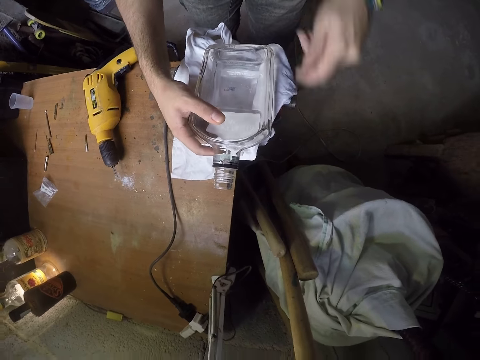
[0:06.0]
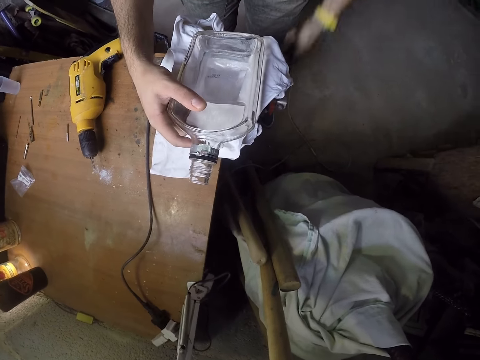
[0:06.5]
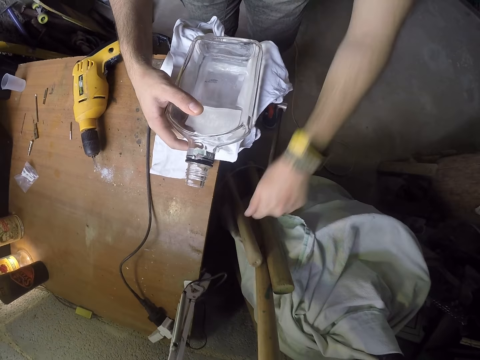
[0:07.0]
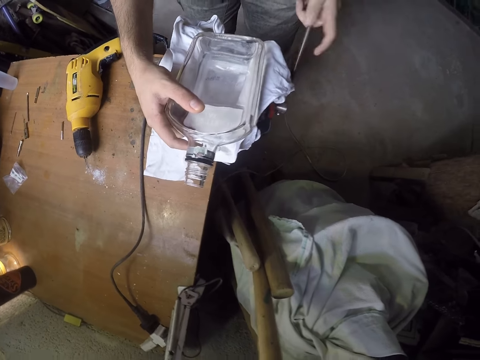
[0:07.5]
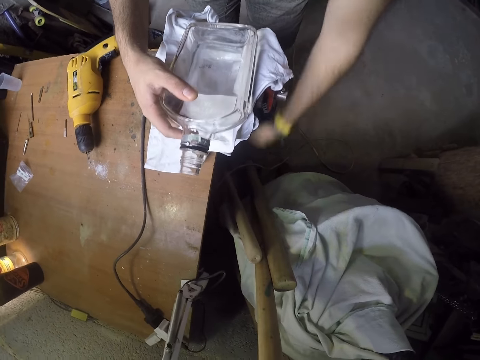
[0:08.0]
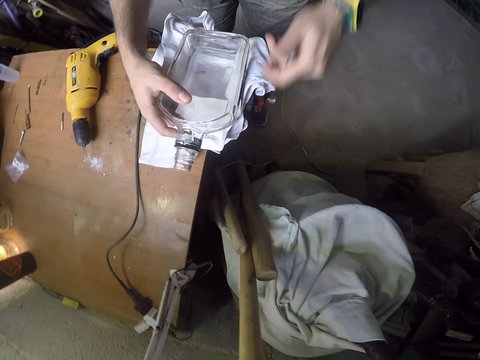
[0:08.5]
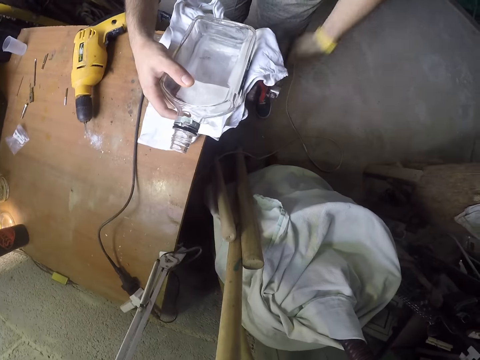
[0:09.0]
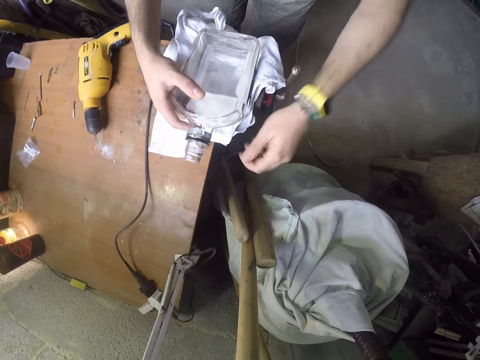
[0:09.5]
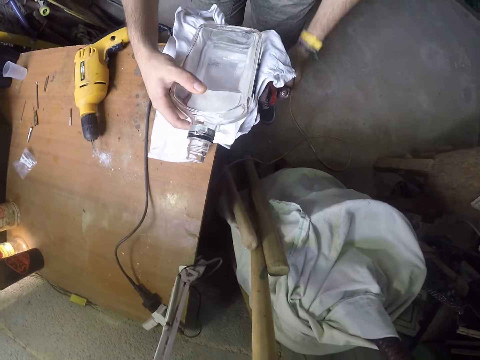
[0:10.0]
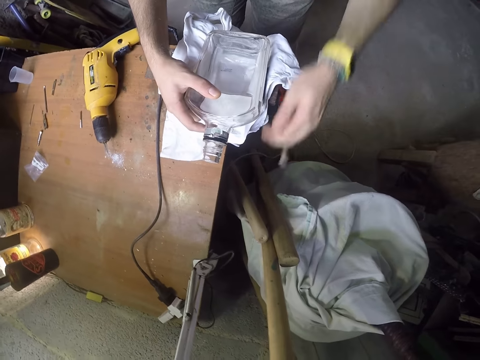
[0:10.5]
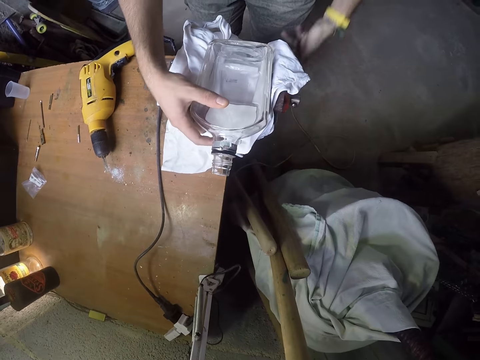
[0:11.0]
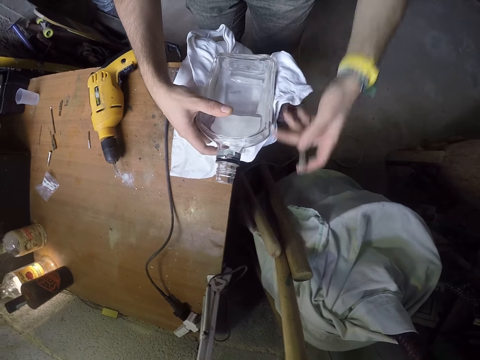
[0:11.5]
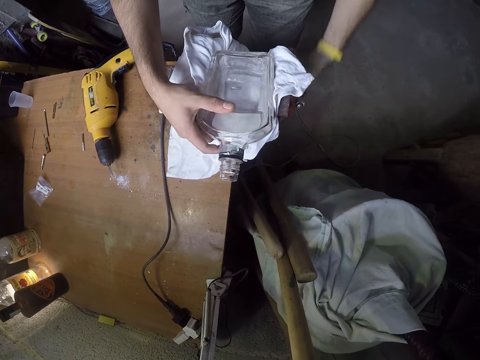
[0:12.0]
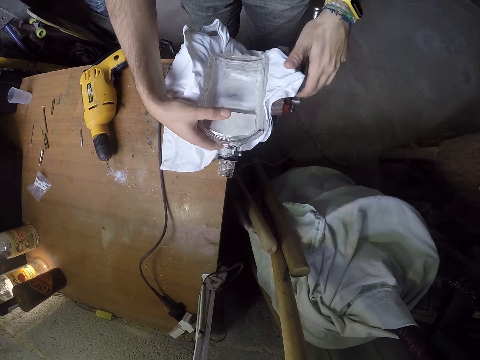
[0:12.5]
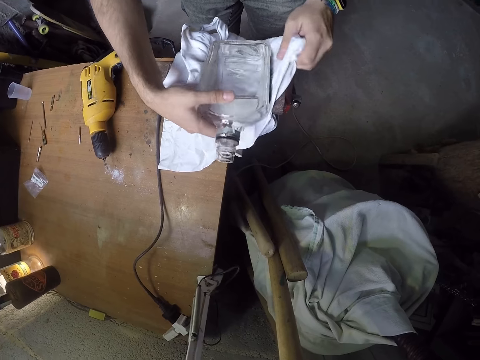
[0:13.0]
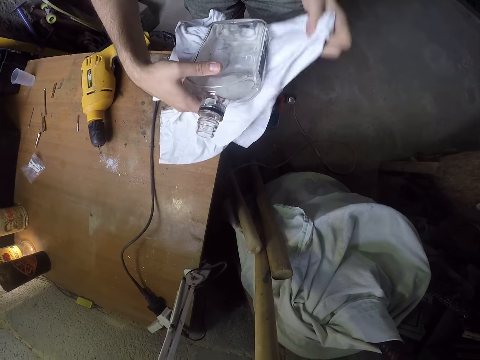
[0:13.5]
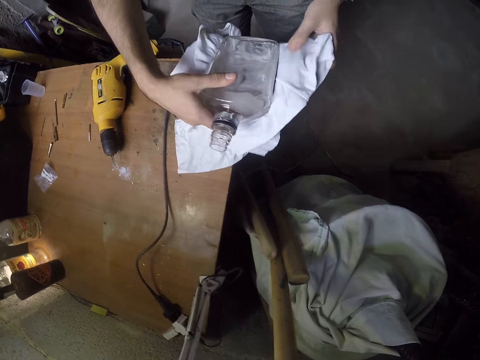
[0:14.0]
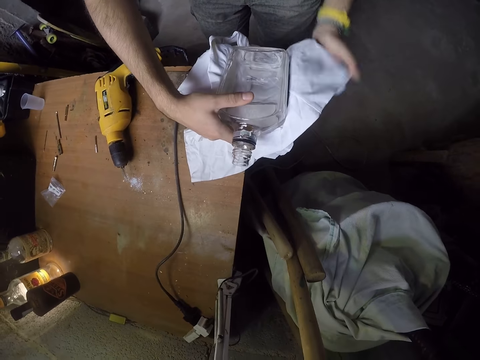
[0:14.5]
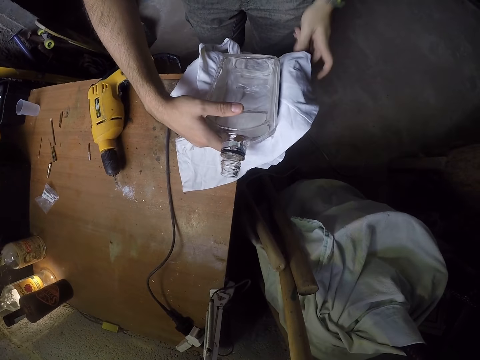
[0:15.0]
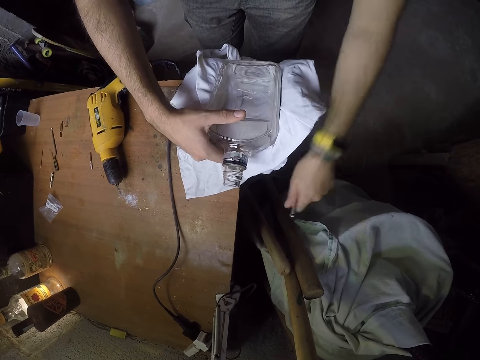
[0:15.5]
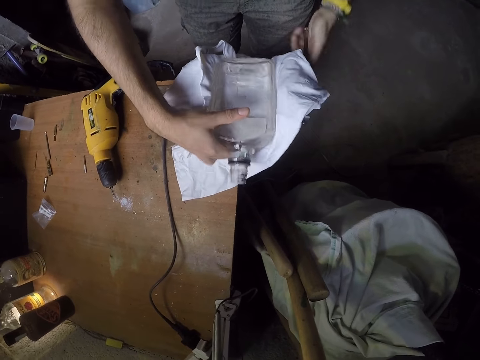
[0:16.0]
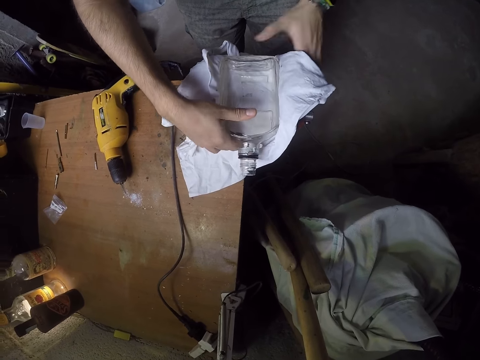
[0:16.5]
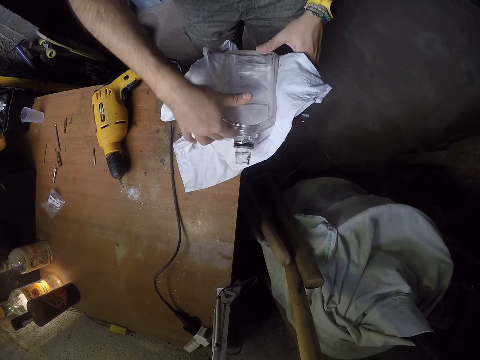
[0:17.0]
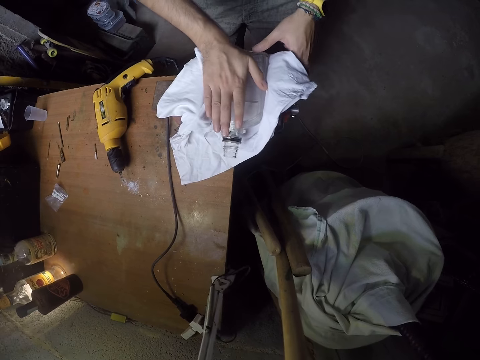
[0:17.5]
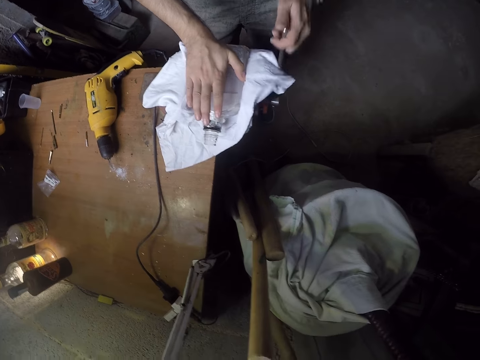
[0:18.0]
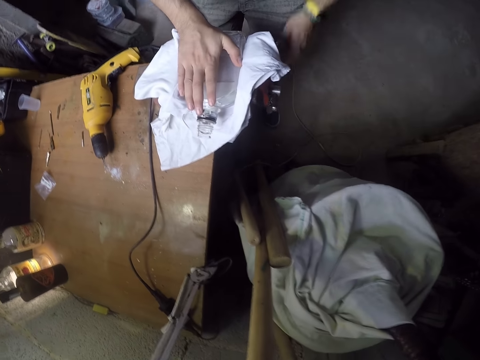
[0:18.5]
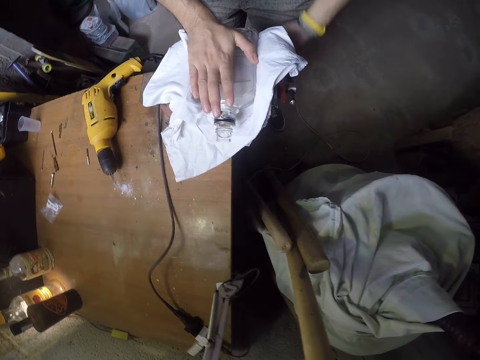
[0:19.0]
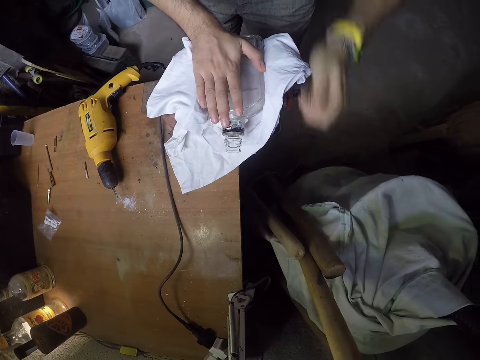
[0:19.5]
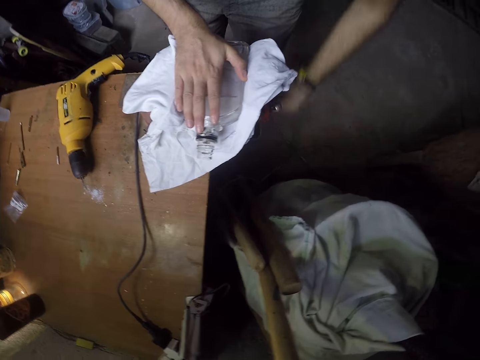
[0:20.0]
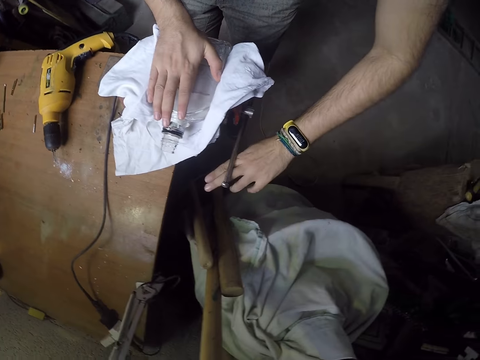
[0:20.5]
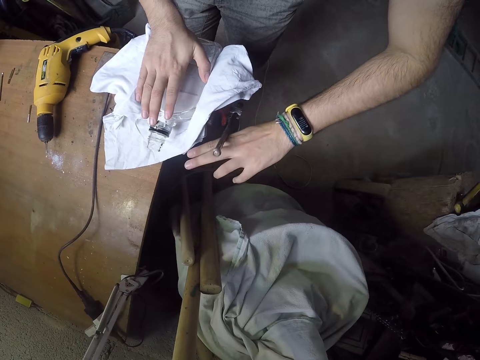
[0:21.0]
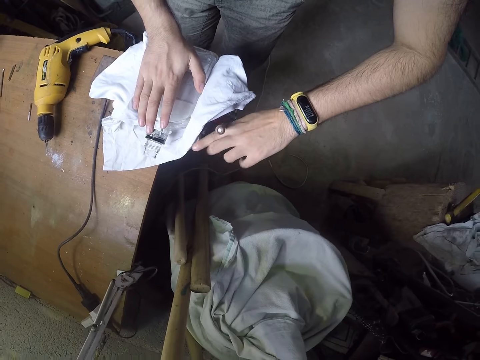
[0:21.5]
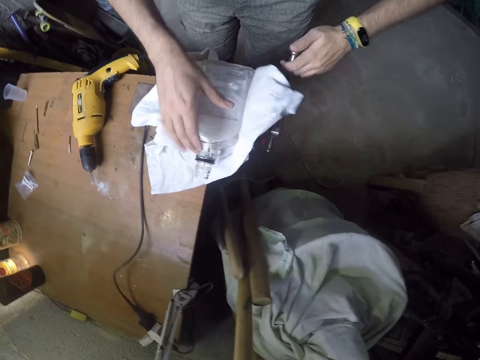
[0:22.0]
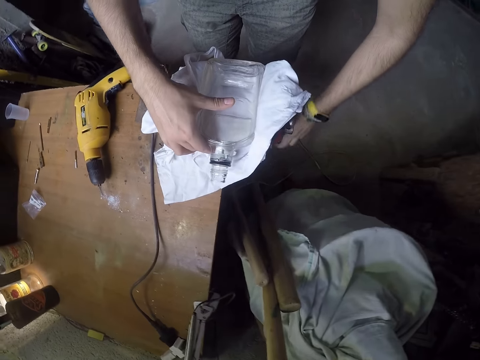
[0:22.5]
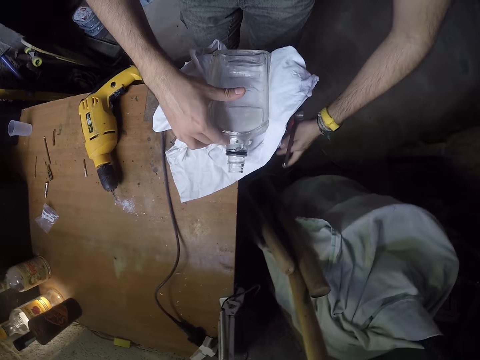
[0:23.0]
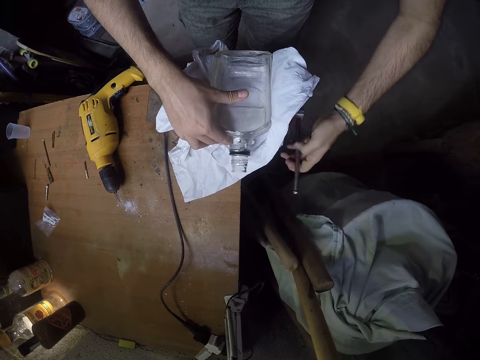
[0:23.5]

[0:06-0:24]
The camera wearer adjusts the cloth with his left hand. He holds the piece of cloth with the left hand. He loosens the bench vice with his left hand. He adjusts a hinge fixing machine. He adjusts the glass bottle in the bench vice with both hands. He fits the bottle on the hinge fixing machine. He holds the glass bottle with his right hand. He loosens the bench vice with his left hand. He adjusts the hinge fixing machine.

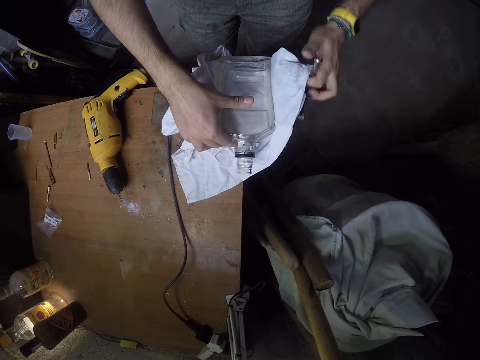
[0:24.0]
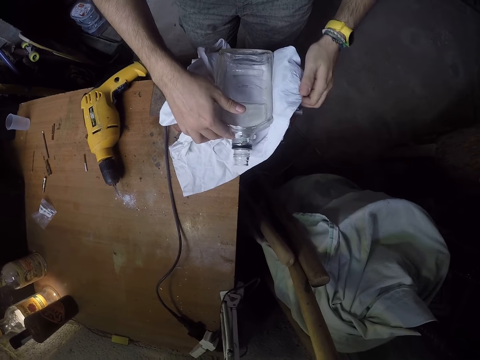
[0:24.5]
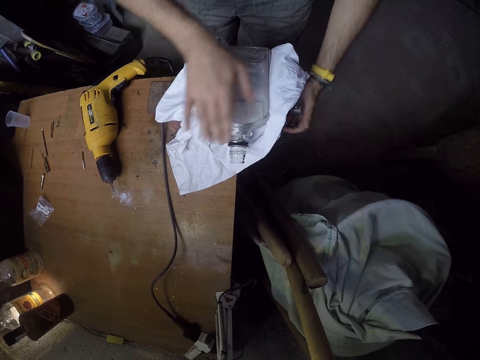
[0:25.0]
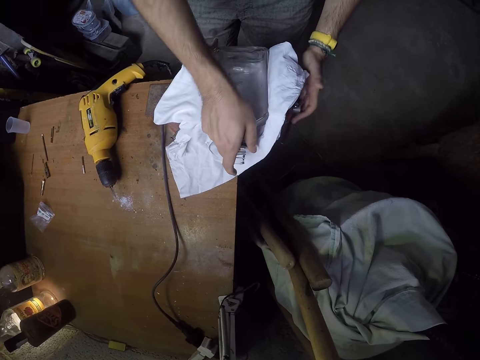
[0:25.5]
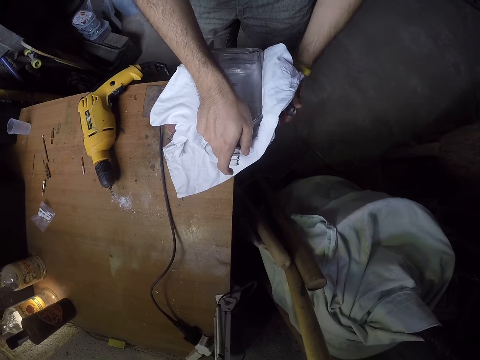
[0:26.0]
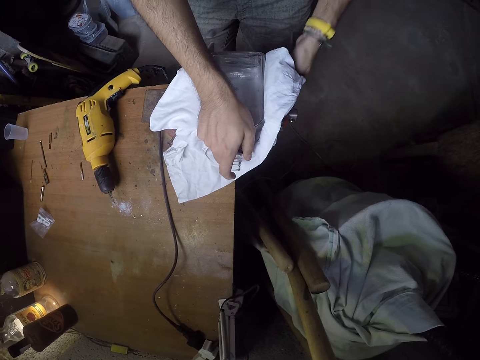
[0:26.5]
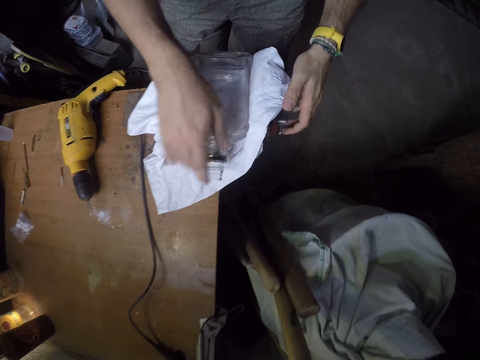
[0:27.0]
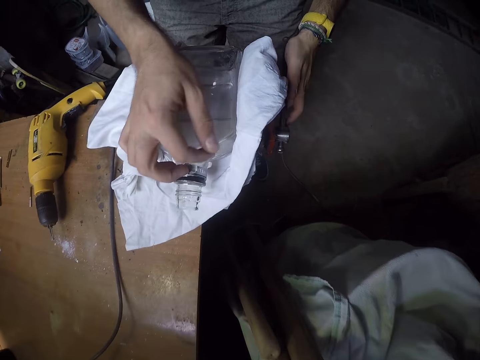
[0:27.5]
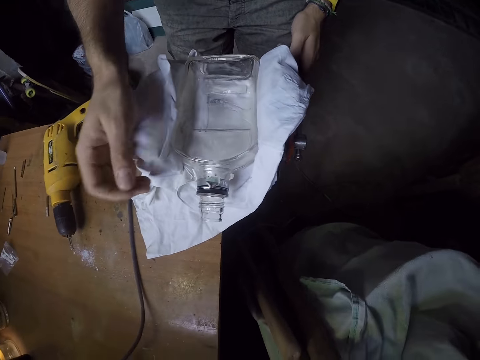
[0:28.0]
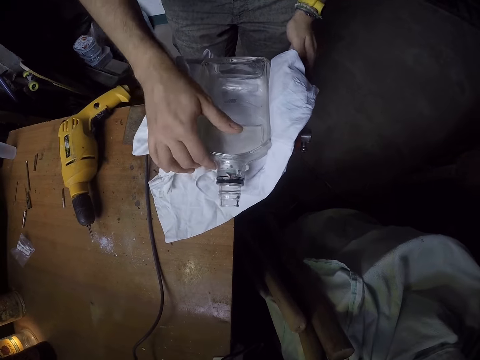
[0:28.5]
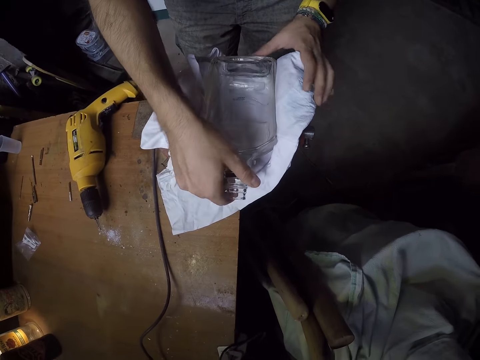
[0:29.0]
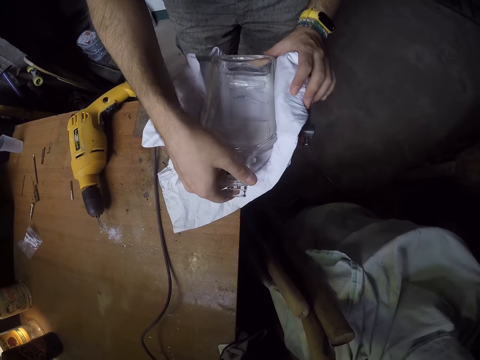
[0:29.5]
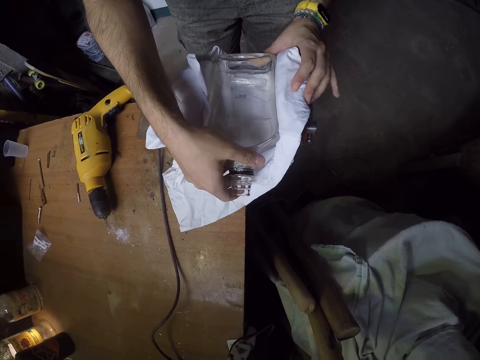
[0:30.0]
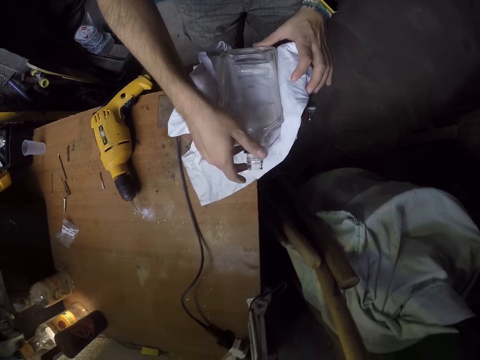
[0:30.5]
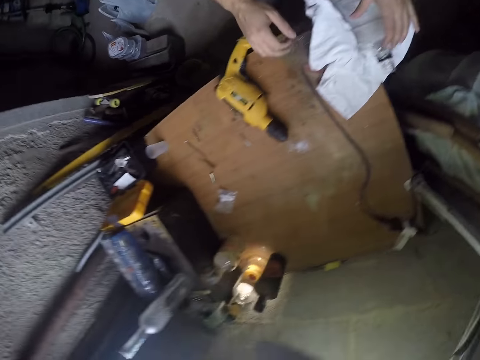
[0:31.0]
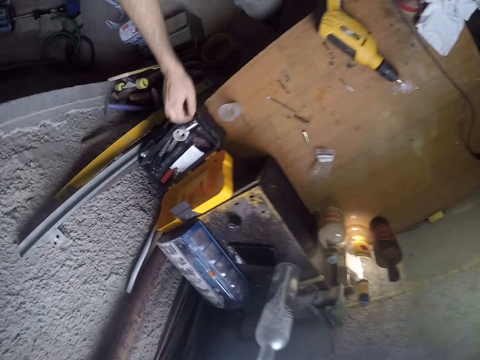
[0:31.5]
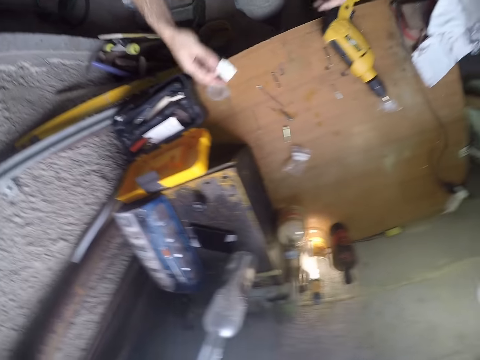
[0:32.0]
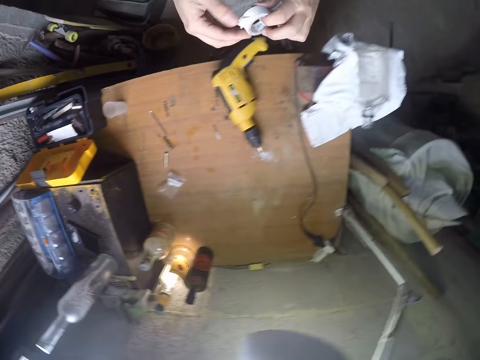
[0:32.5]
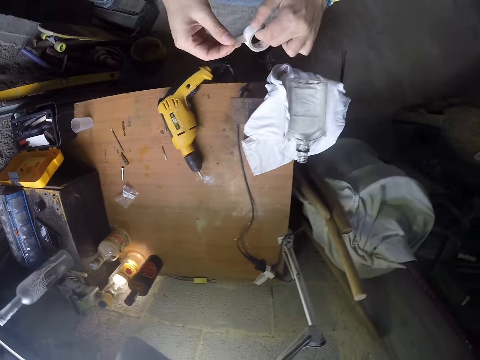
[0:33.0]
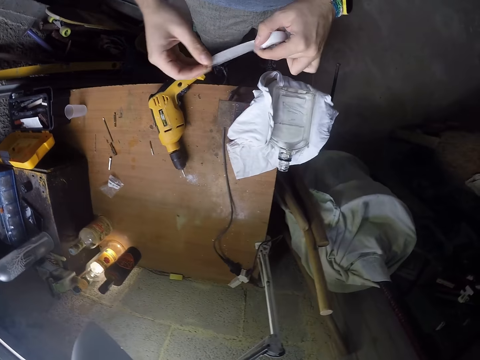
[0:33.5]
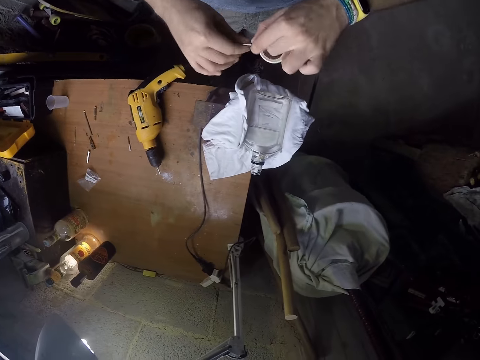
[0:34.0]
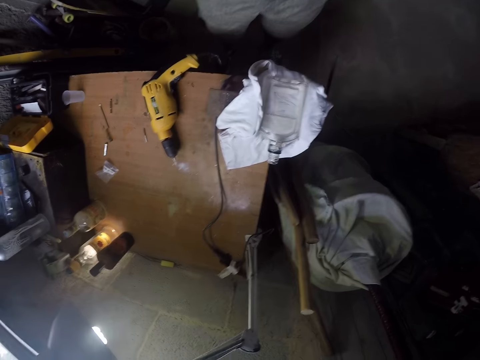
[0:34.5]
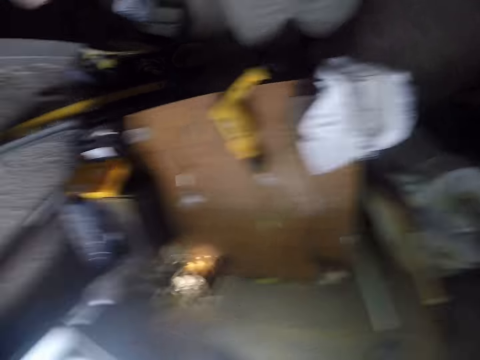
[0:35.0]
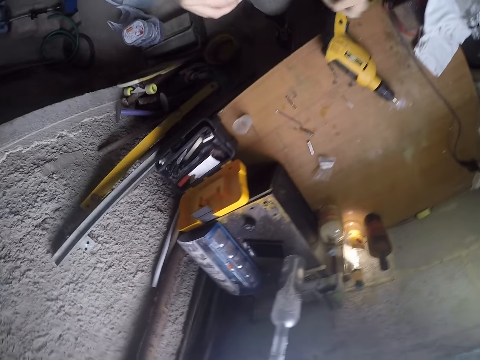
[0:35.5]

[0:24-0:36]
The camera wearer removes dirt from the glass bottle with his right hand. He holds the glass bottle with his right hand. He adjusts the glass bottle in the bench vice with both hands. He fits the bottle on a hinge fixing machine. He picks up a sellotape or masking tape from a container on the workbench with his right hand. He passes the sellotape from his right hand to his left hand. He rolls out a piece of tape from the sellotape with his right hand. He holds the masking tape with both hands. He cuts out the piece of tape with his mouth.
